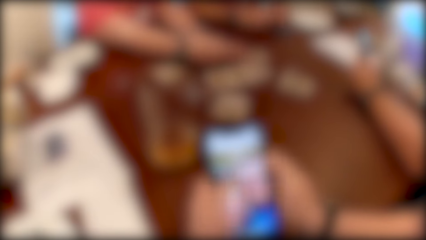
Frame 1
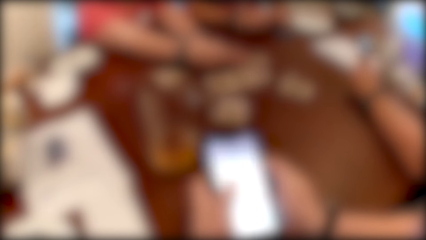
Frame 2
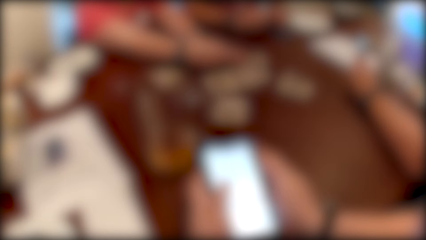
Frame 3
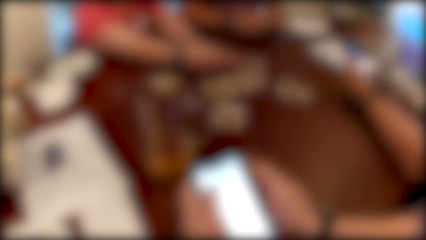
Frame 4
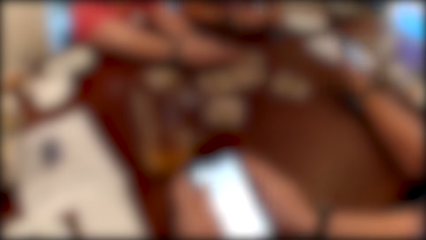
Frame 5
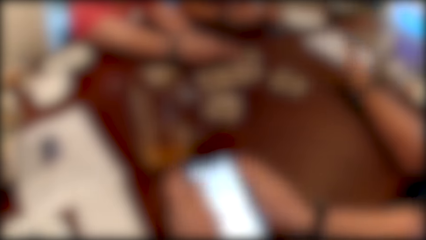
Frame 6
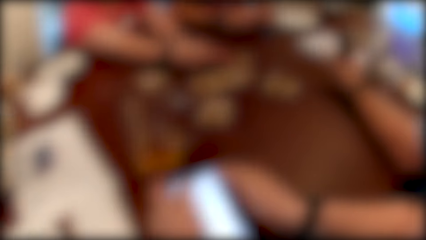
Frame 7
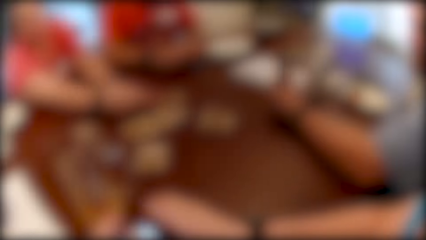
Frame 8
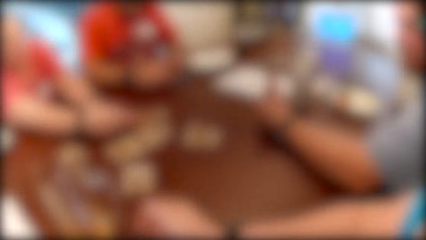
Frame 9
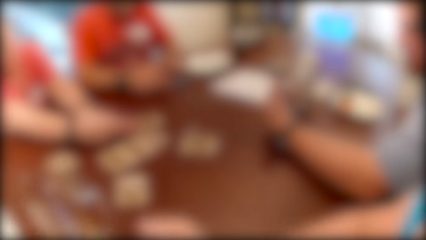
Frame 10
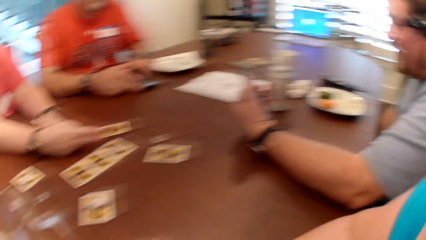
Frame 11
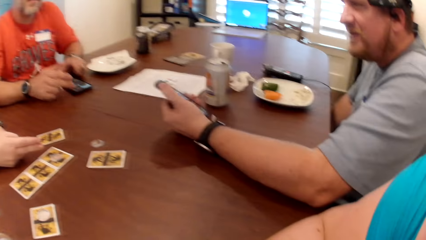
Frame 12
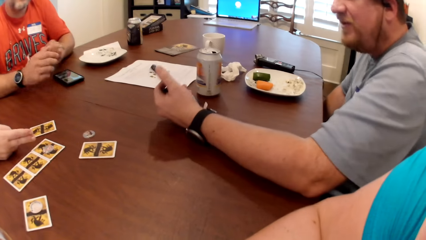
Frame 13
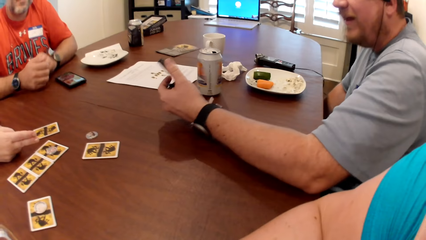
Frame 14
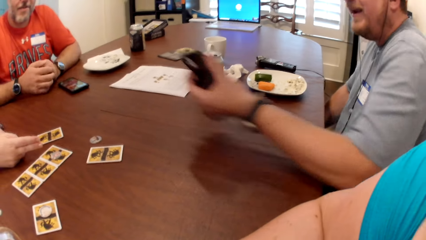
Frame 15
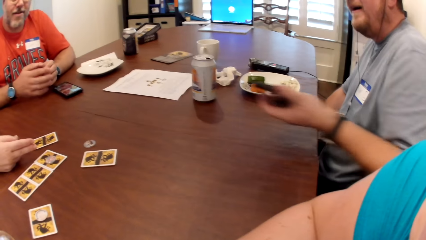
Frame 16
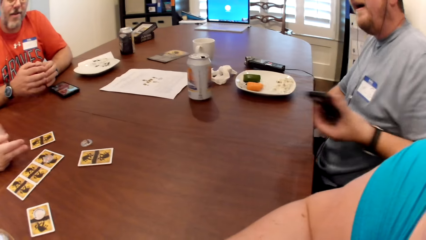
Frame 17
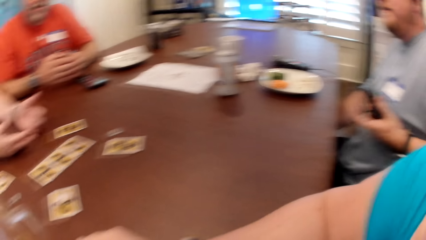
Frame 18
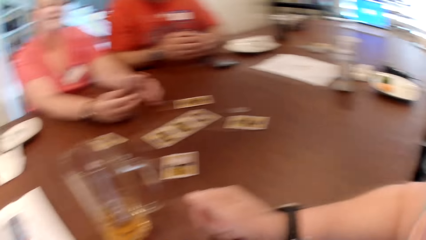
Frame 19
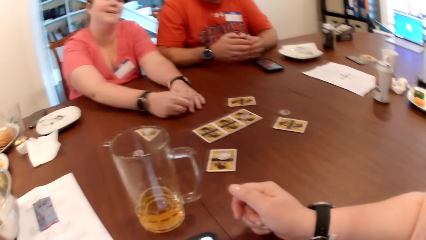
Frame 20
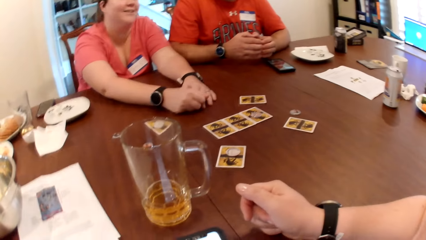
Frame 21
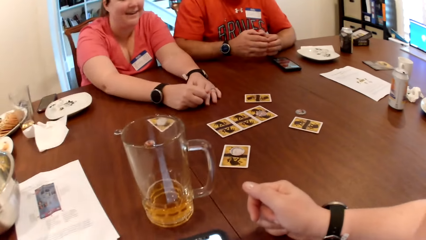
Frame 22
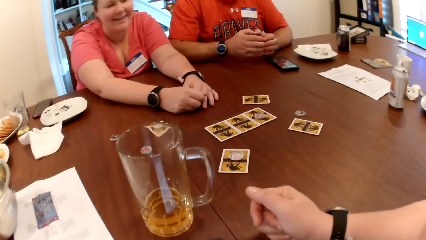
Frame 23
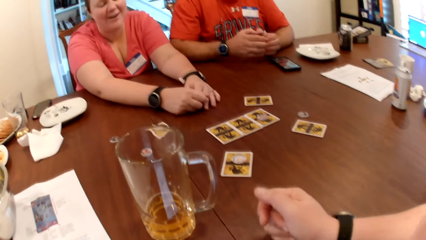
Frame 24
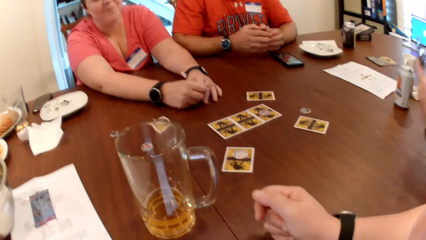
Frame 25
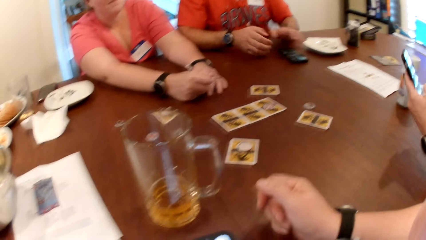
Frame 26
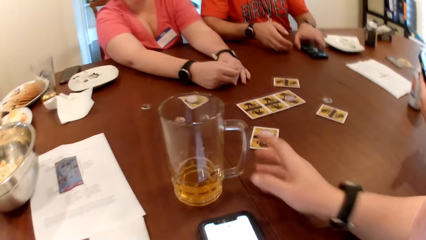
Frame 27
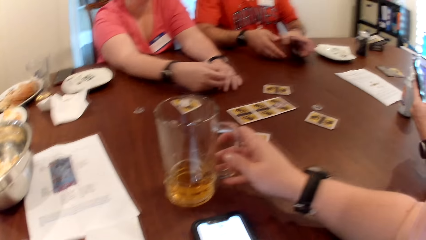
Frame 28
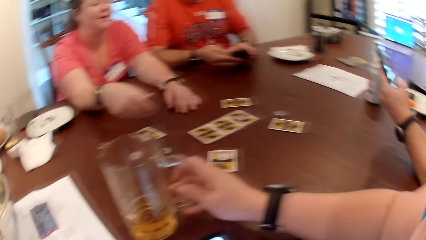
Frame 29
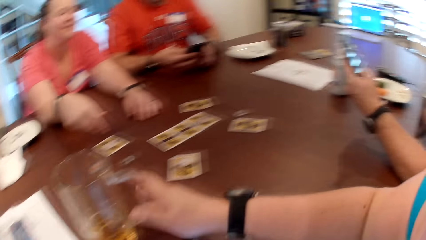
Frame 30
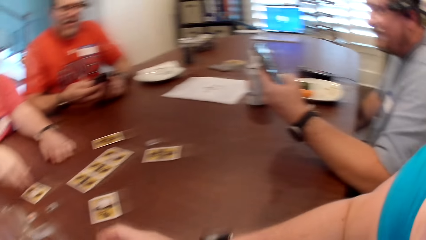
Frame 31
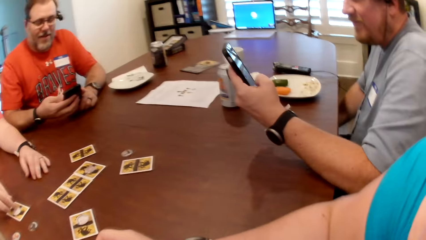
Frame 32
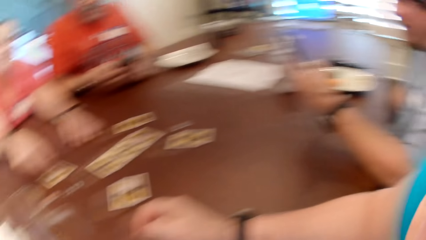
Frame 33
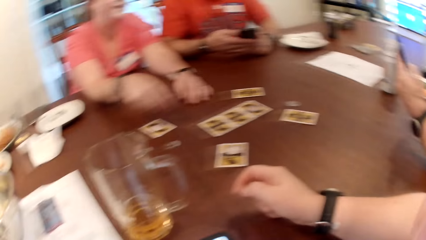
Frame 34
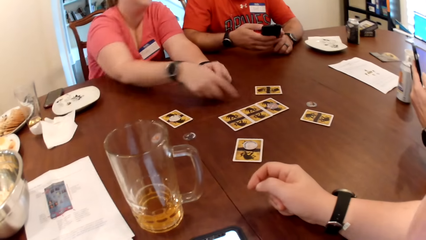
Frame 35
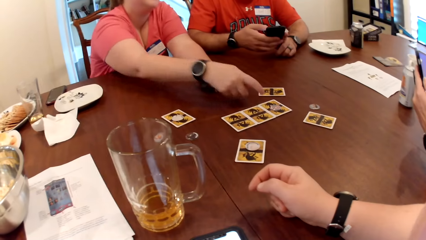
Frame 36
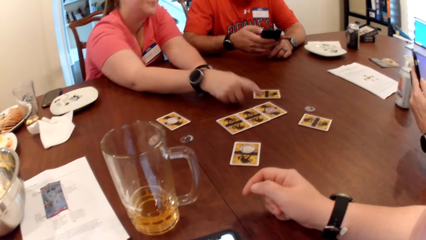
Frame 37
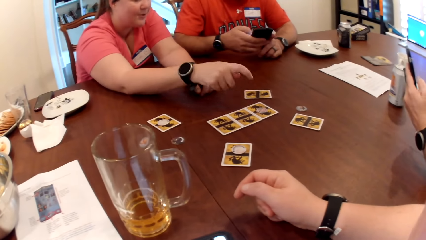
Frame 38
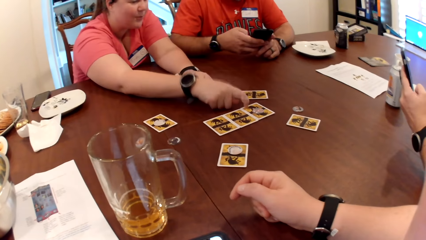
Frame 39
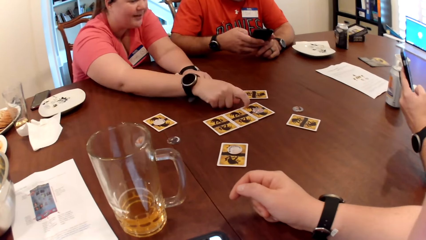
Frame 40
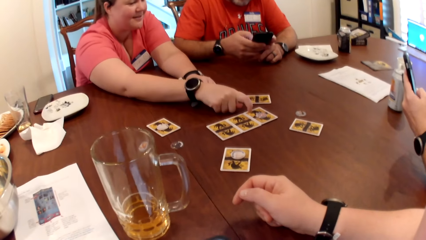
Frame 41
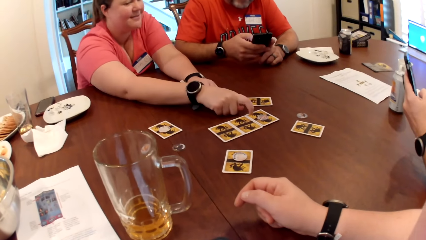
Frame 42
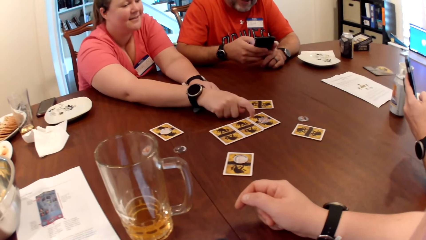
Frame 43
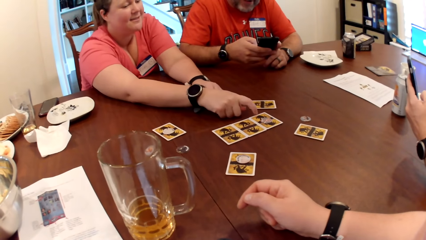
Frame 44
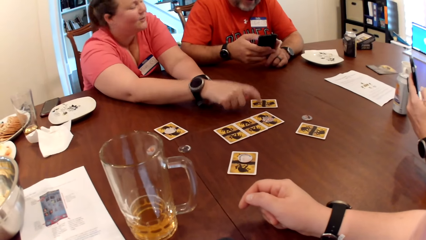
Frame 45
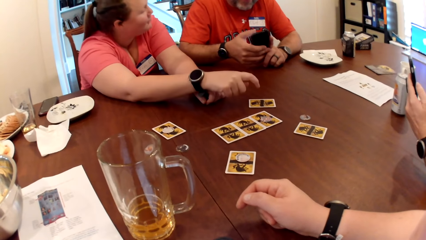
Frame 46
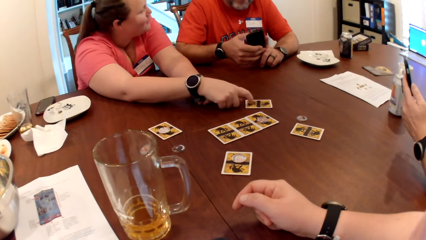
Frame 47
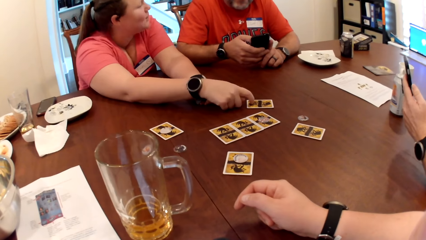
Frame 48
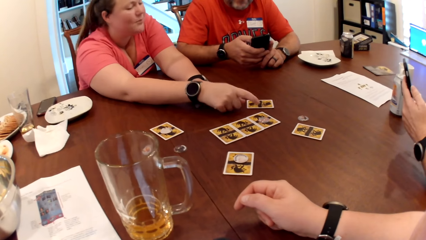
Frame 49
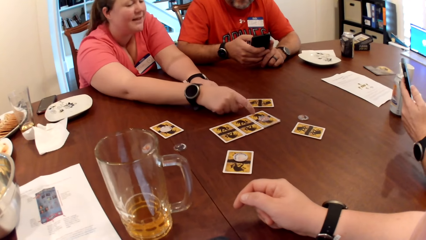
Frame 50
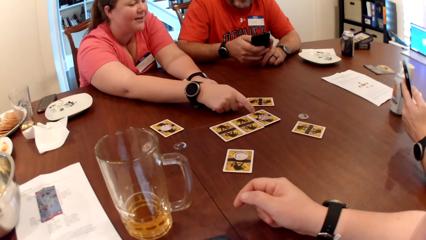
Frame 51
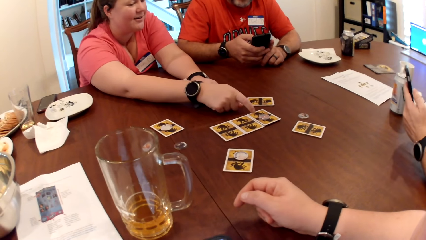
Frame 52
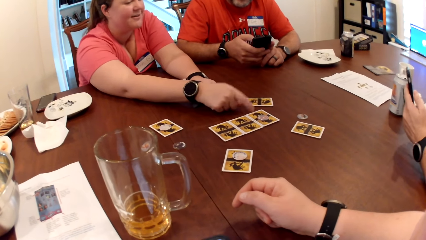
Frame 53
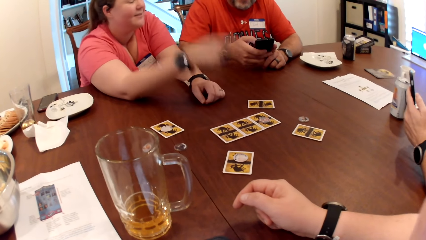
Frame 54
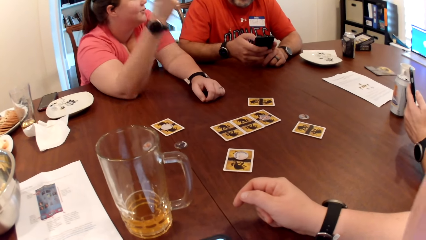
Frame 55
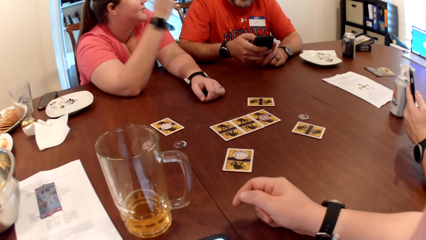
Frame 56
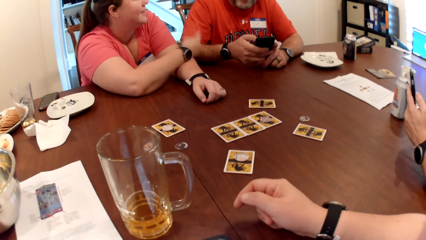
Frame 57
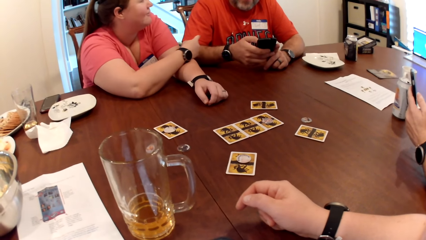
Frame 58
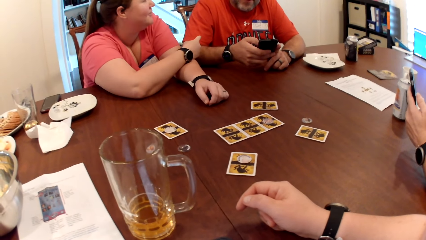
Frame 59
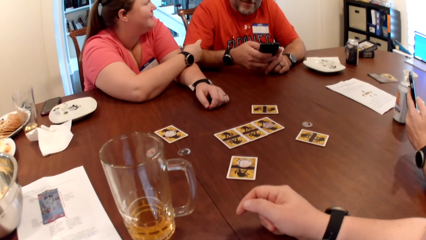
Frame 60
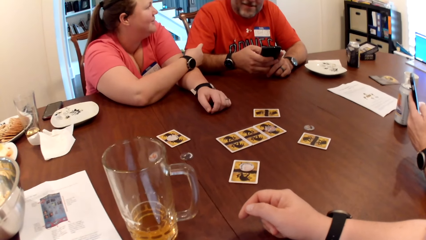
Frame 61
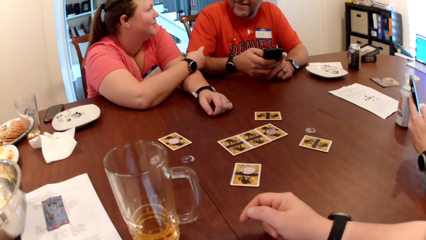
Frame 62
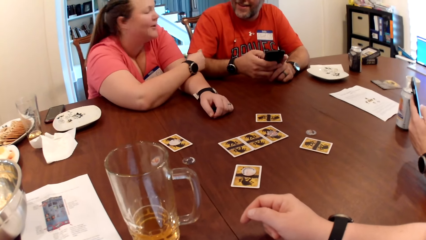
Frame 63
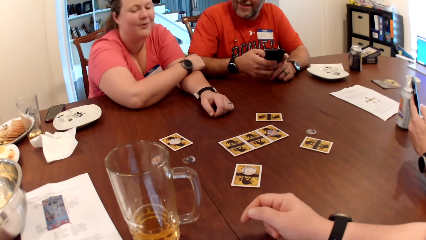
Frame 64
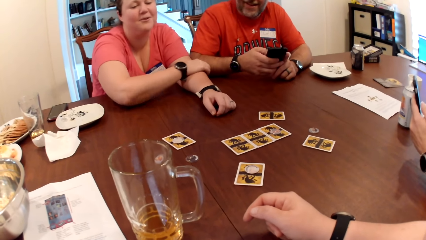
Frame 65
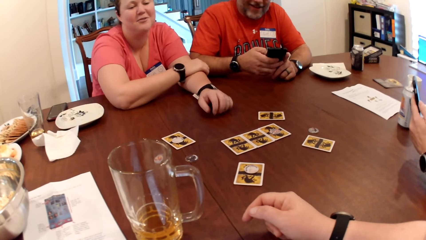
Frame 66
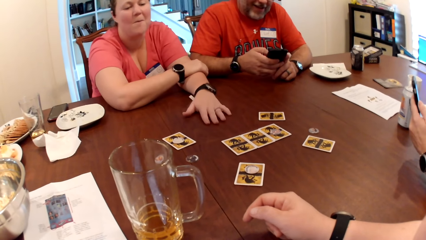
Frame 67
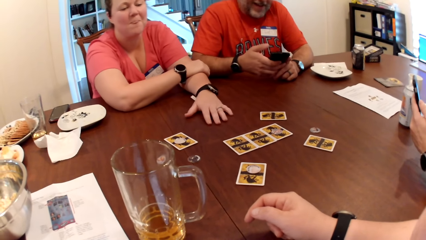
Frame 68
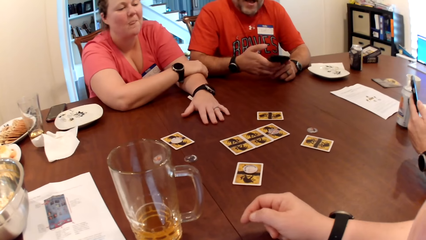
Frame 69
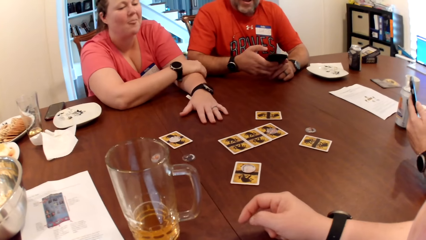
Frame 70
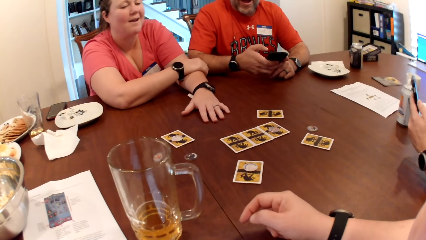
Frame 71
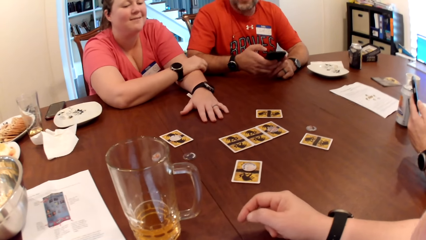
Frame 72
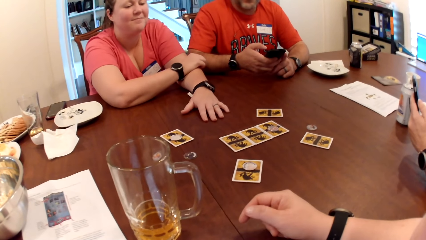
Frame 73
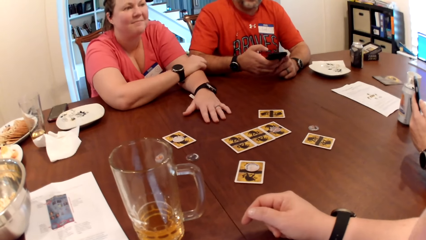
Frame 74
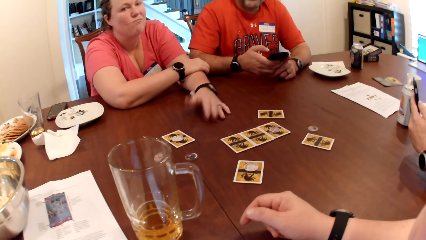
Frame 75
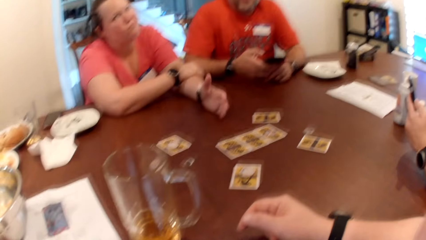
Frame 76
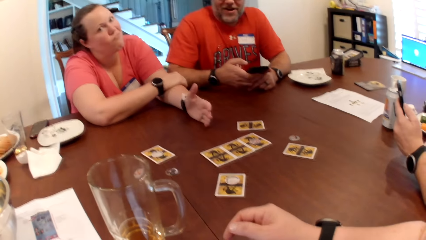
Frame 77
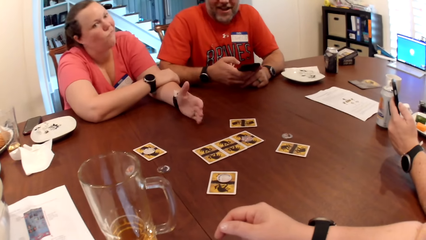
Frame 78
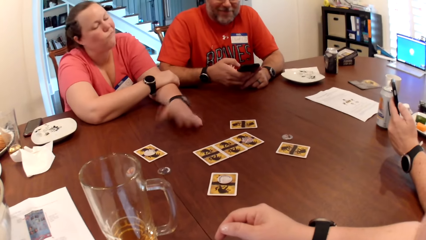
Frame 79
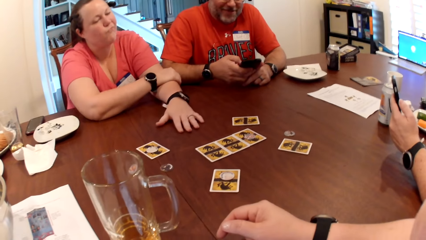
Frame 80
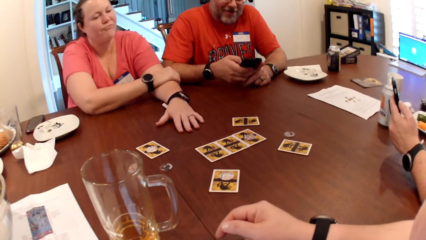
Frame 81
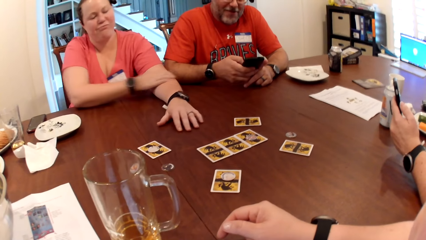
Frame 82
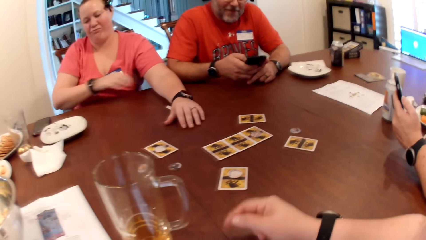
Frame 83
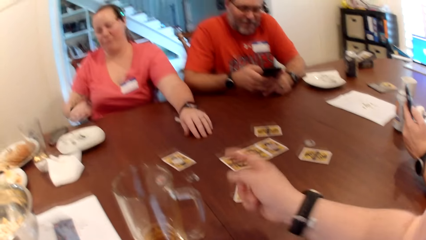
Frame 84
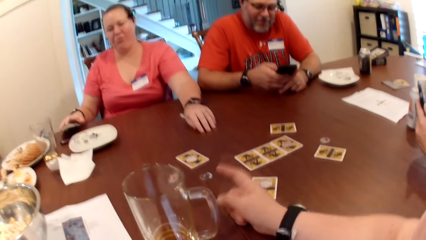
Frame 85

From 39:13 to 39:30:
The camera wearer drops the phone on the table with both hands. A man takes the phone from the table with his left hand. The camera wearer holds the mug handle. Another man operates the phone with his left hand. The first man operates the phone with his right hand. A woman touches the card with her right hand. The woman points at the cards on the table. She touches the card with her right hand. She touches it again. She places her right hand on her left hand. She places her left hand on the table. She does so again.
